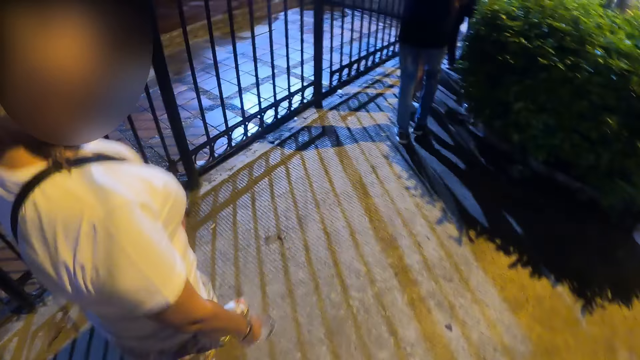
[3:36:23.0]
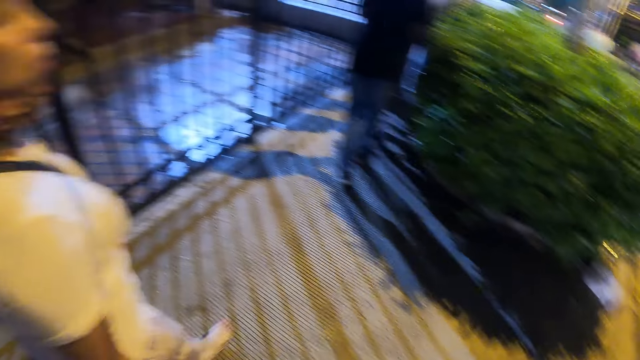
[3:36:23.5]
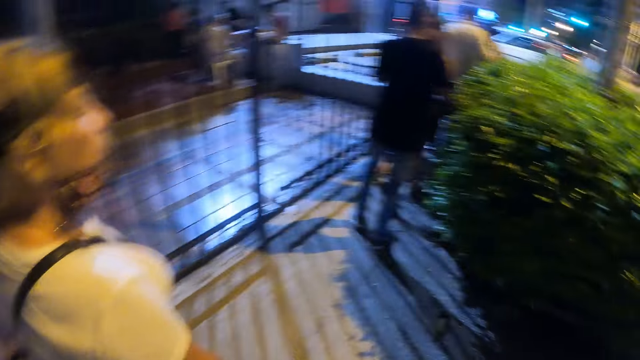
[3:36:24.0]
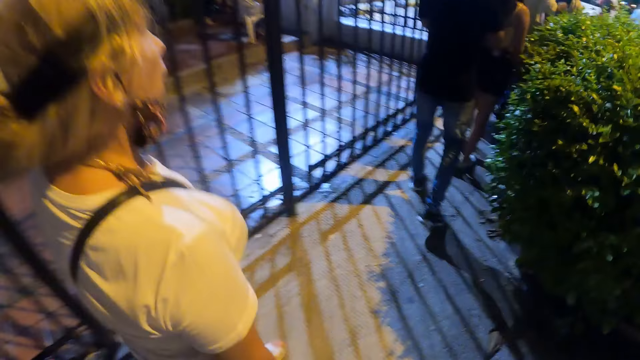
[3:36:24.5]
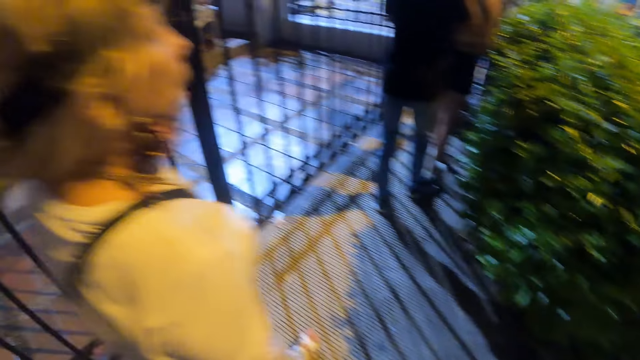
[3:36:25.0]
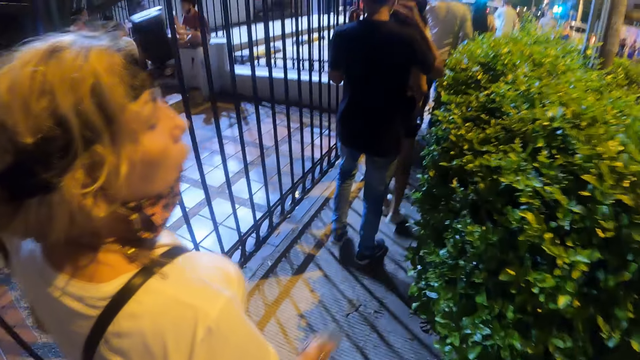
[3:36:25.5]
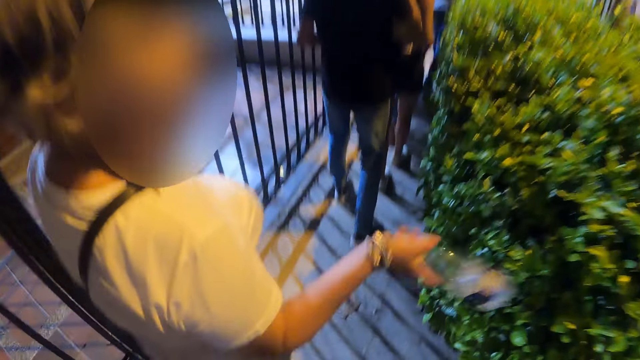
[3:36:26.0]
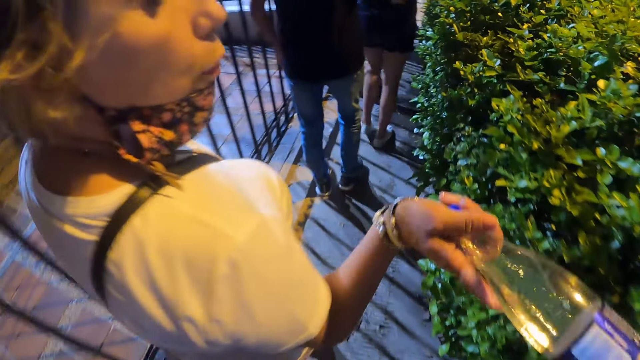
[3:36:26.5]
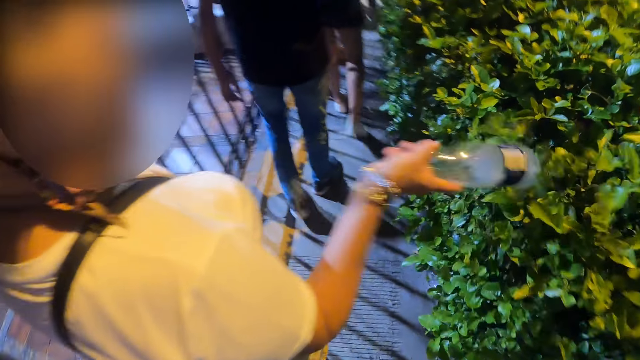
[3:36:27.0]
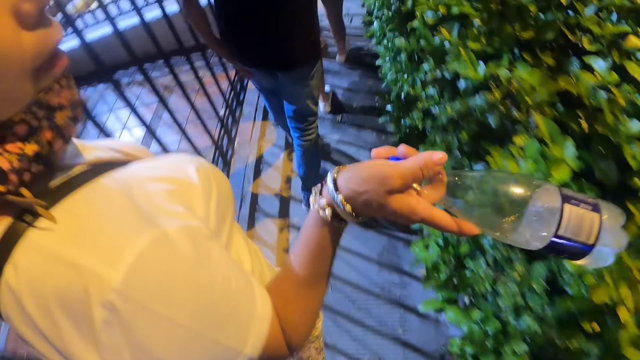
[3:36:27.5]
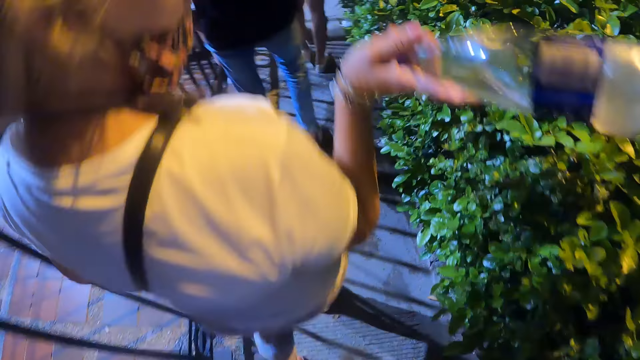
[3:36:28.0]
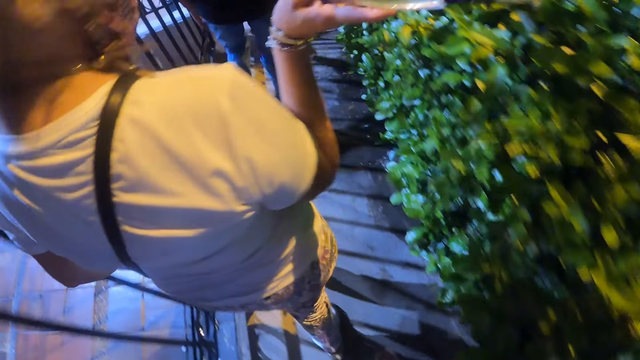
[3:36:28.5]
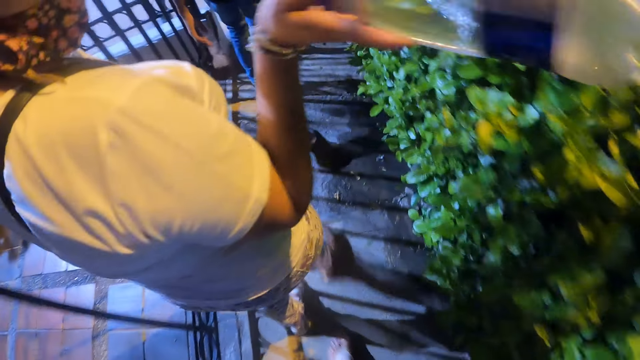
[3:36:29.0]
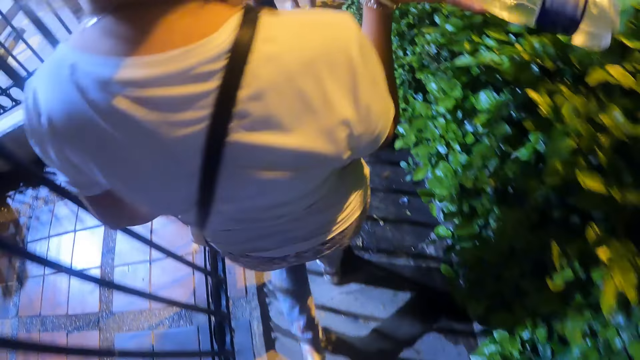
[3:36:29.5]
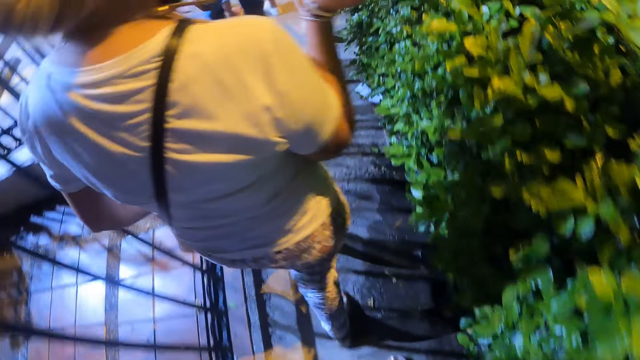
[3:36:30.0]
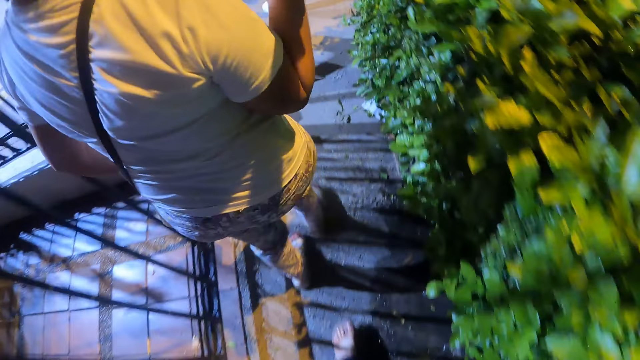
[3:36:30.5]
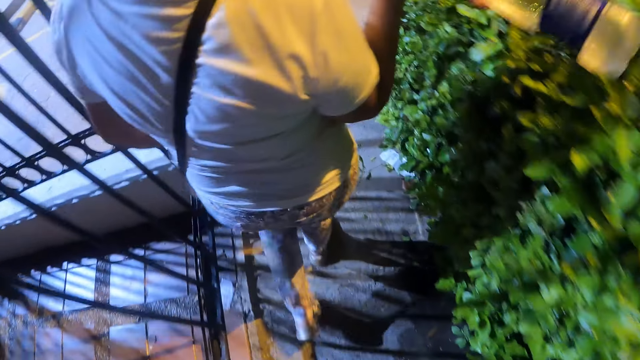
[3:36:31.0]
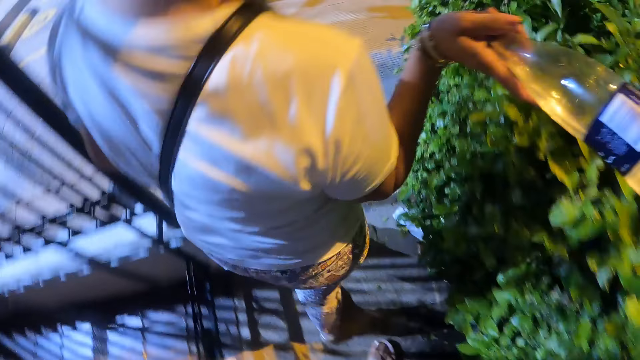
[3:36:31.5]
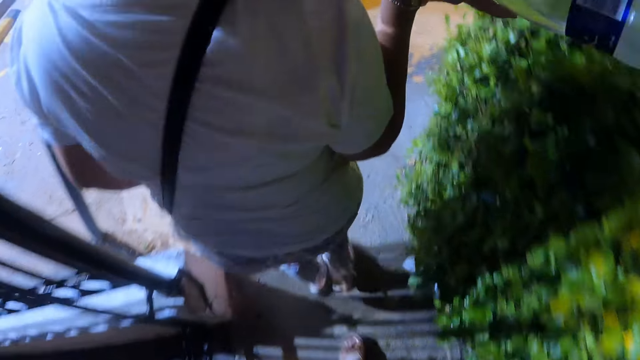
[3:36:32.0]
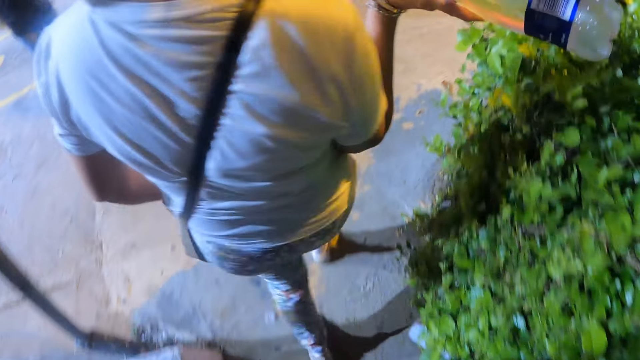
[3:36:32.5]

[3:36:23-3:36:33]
A woman carries a bottle on the sidewalk. The camera wearer walks on the sidewalk. They interact with the woman.

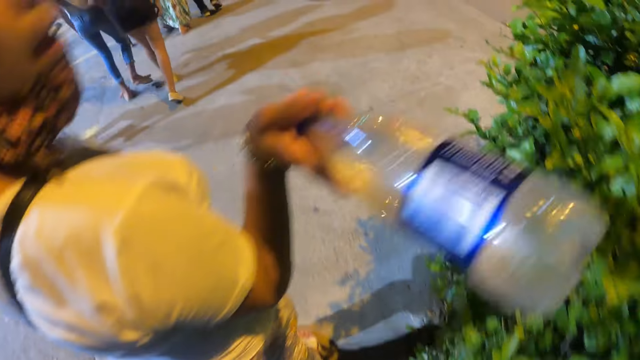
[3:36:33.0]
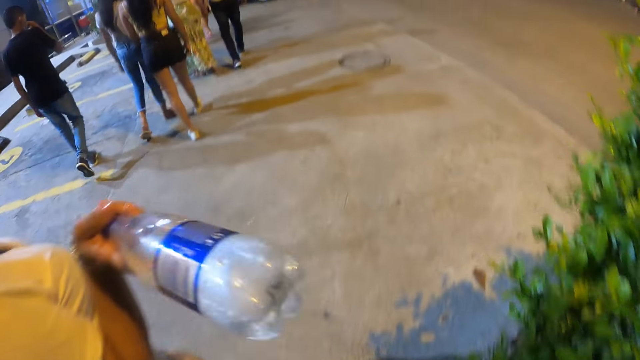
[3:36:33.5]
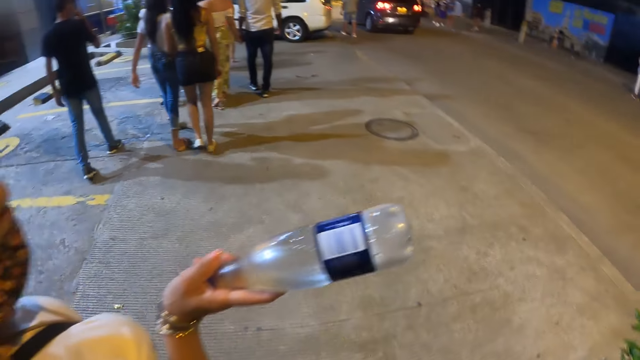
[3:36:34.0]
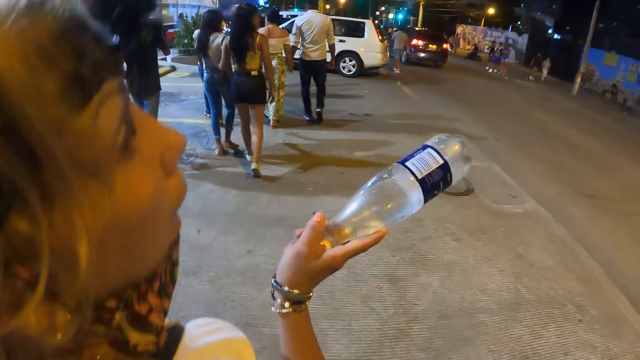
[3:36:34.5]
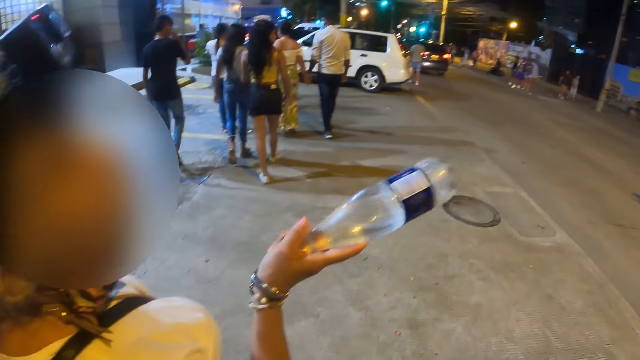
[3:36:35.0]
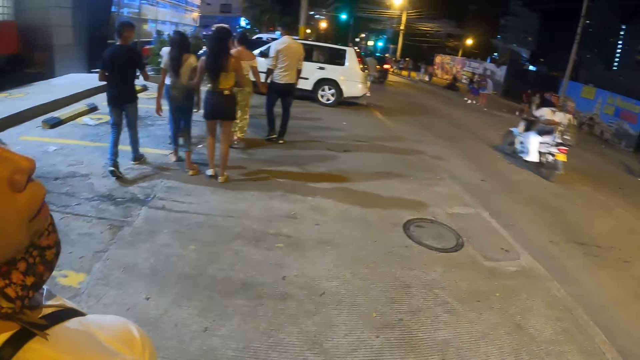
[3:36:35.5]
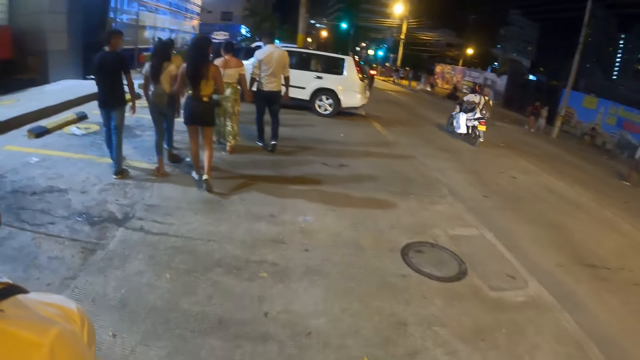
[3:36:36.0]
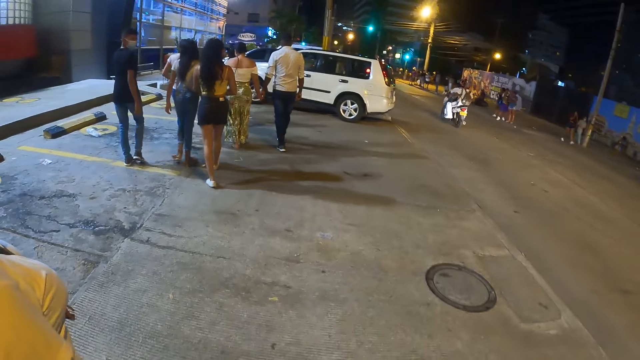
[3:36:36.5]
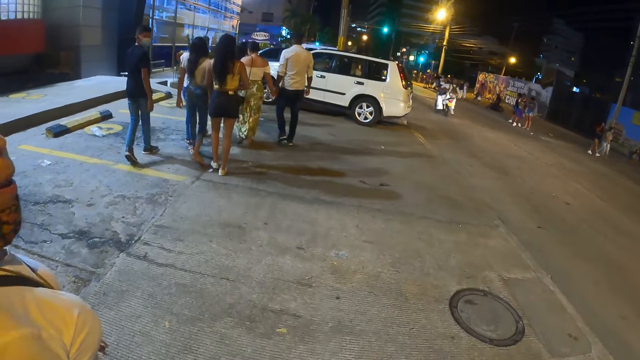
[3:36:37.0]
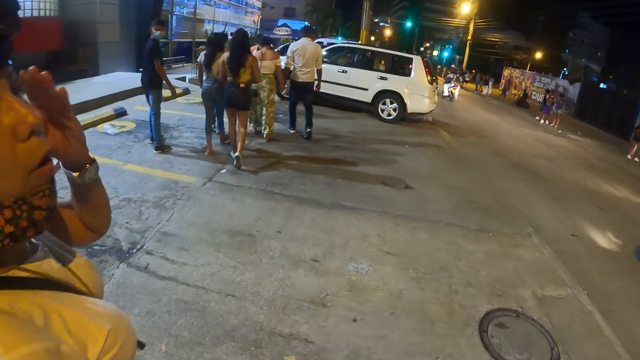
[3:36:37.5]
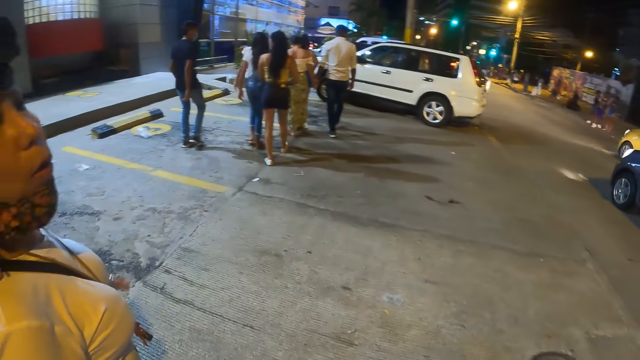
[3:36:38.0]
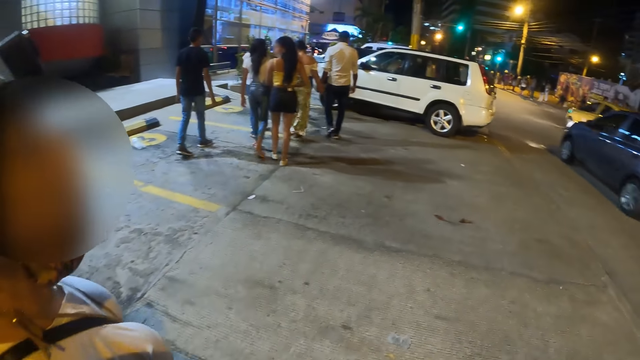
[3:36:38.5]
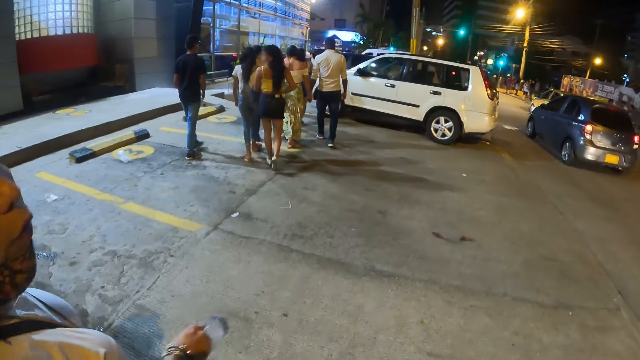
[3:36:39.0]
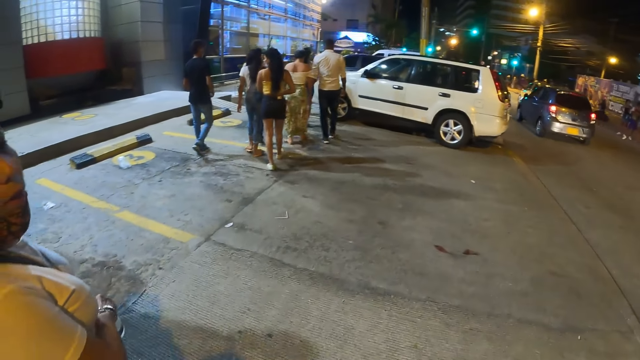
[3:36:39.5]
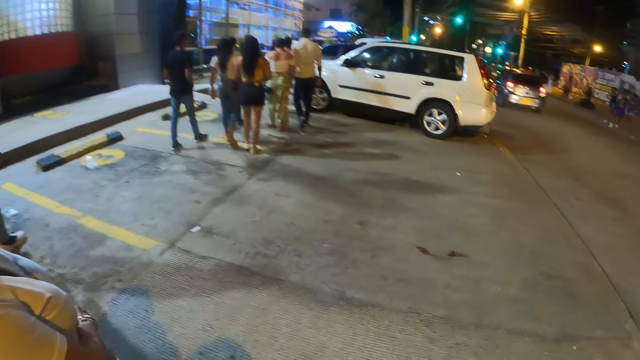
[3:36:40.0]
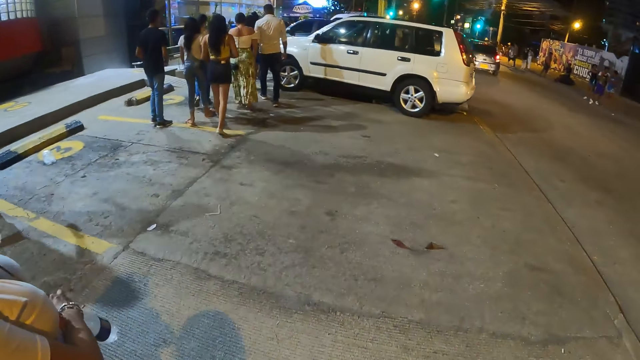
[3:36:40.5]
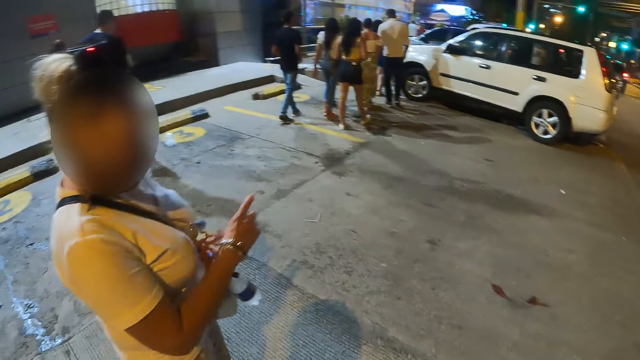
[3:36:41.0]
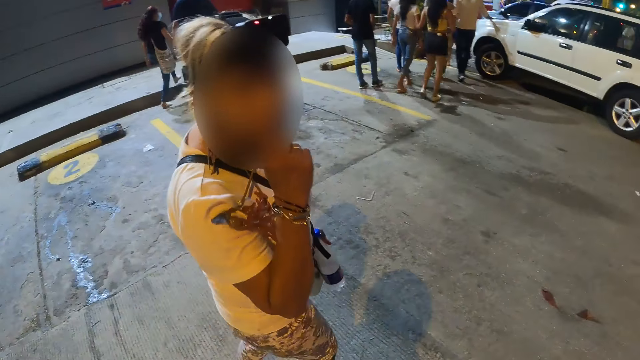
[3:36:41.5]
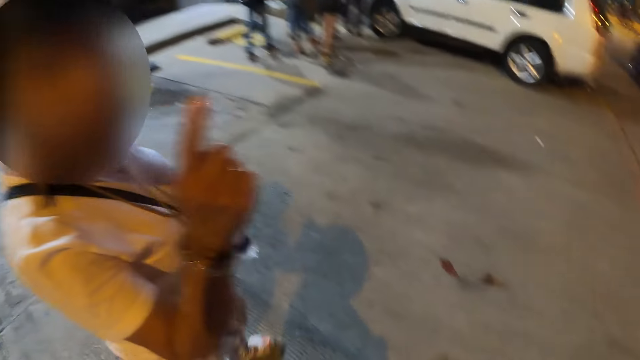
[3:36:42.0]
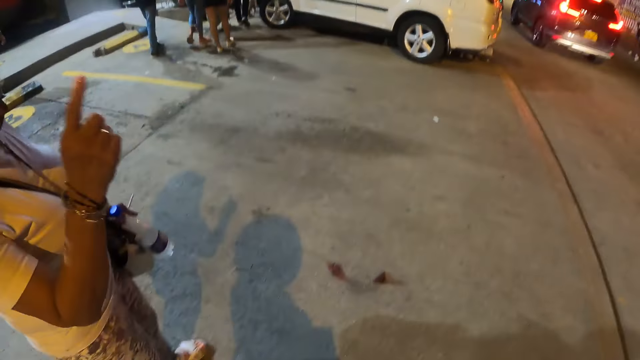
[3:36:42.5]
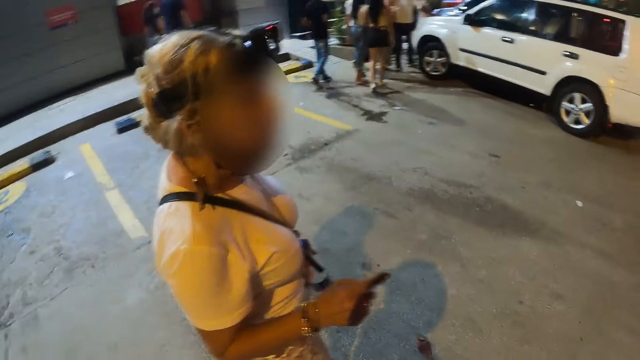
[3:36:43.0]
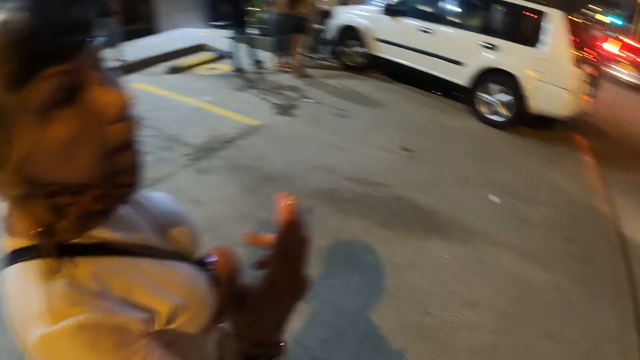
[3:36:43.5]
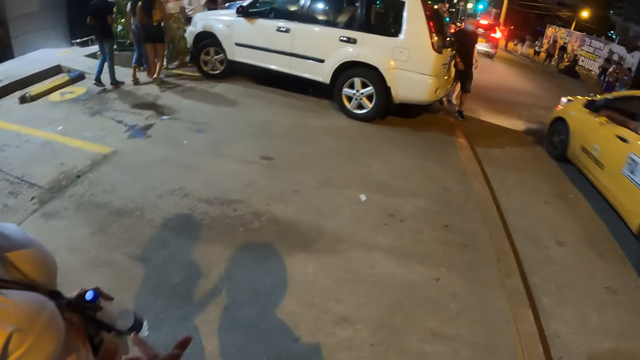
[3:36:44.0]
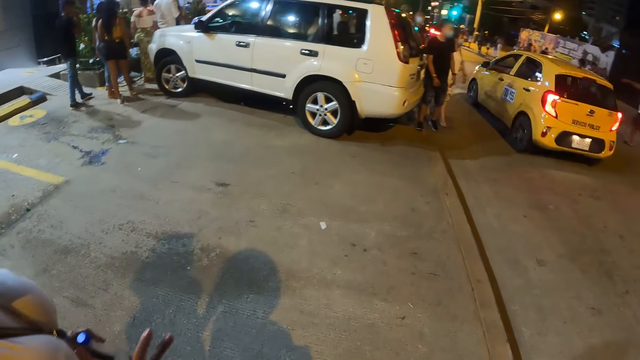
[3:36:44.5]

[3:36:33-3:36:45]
A woman walks on the sidewalk. The camera wearer interacts with the woman and walks on the sidewalk. The woman makes gestures to the camera wearer. The woman carries a bottle on the sidewalk. The camera wearer walks on the sidewalk. They interact with the woman.
